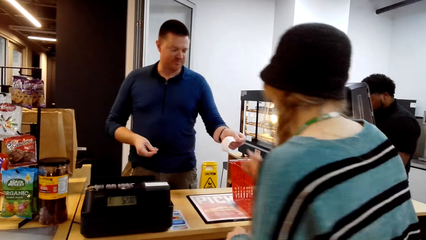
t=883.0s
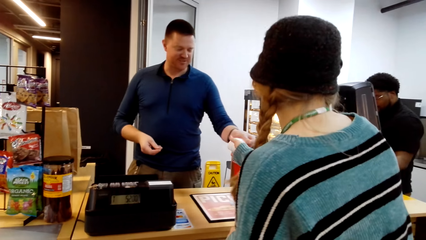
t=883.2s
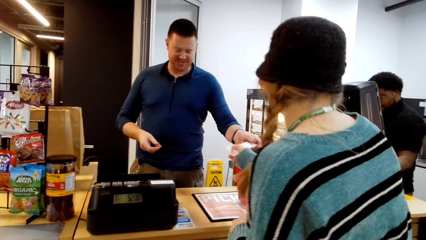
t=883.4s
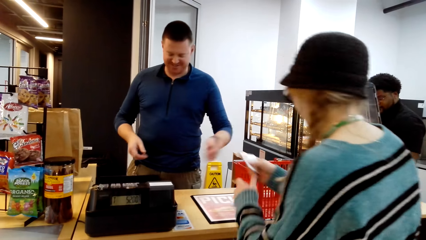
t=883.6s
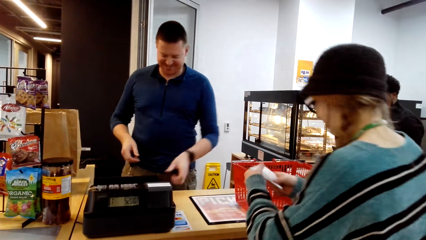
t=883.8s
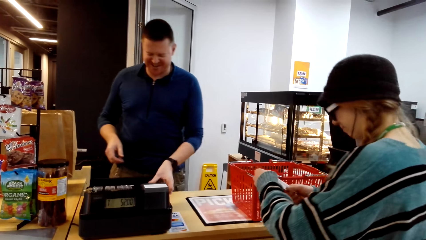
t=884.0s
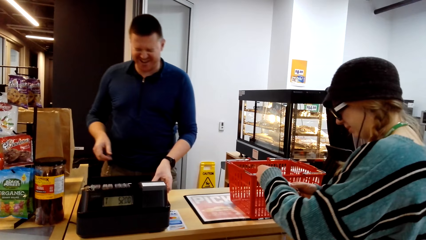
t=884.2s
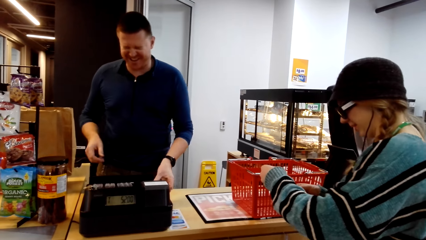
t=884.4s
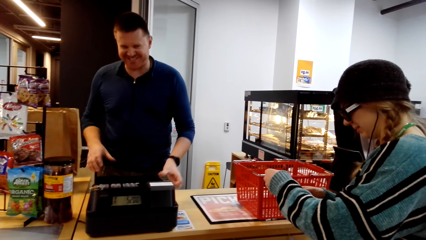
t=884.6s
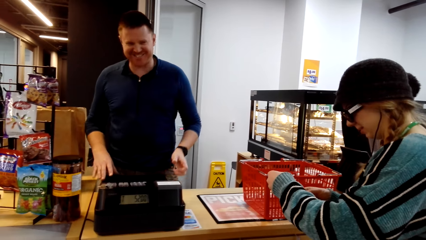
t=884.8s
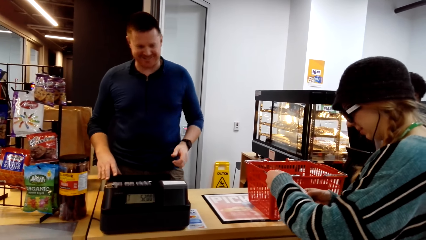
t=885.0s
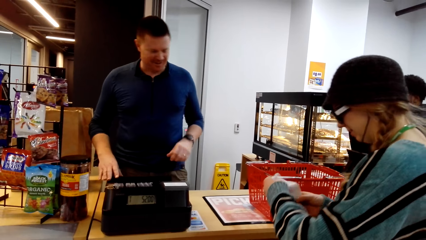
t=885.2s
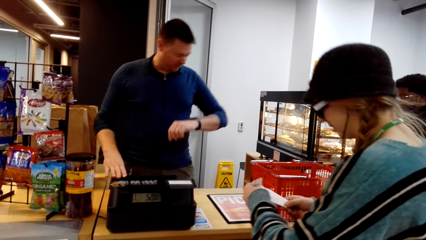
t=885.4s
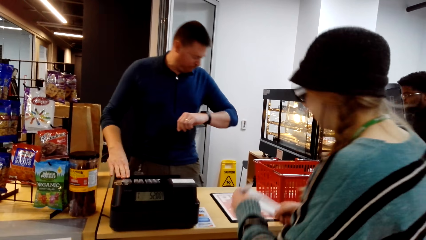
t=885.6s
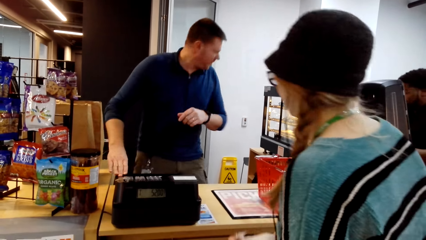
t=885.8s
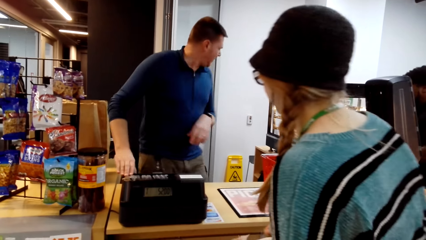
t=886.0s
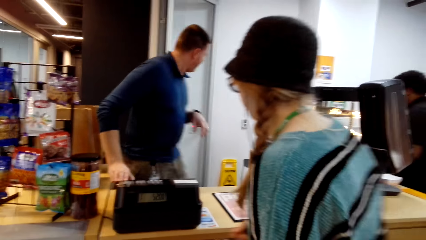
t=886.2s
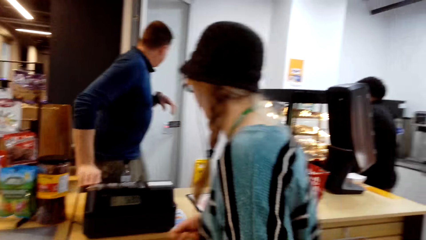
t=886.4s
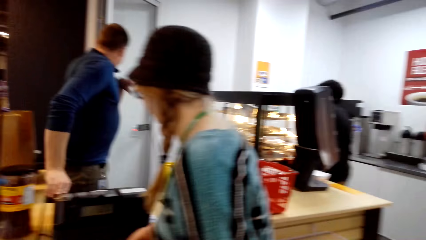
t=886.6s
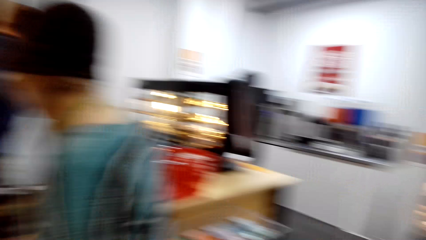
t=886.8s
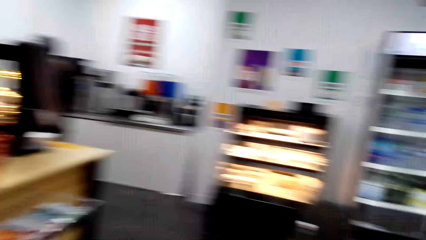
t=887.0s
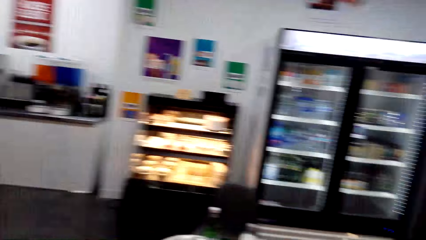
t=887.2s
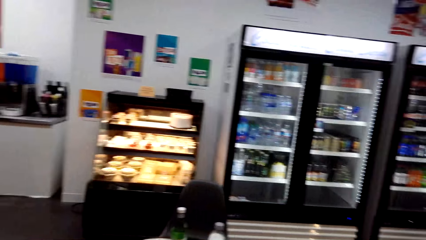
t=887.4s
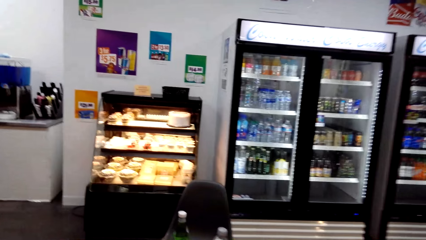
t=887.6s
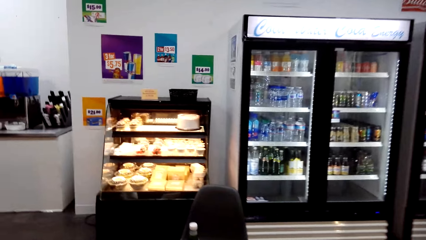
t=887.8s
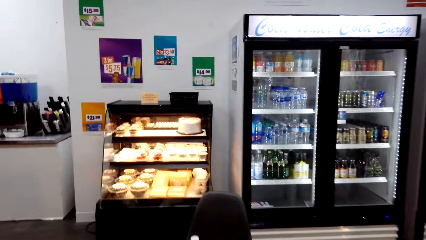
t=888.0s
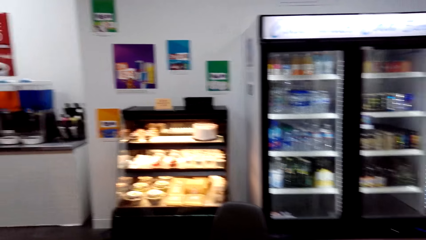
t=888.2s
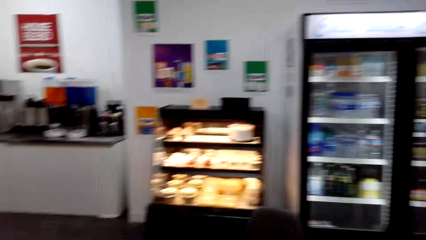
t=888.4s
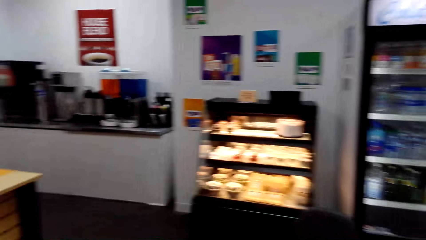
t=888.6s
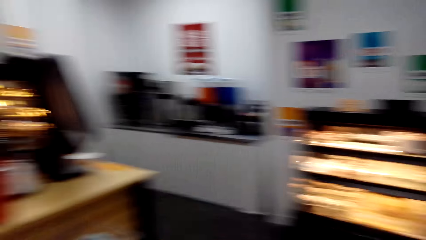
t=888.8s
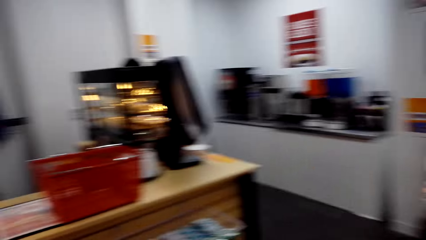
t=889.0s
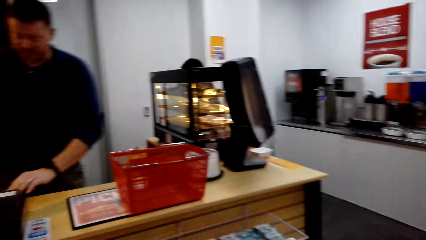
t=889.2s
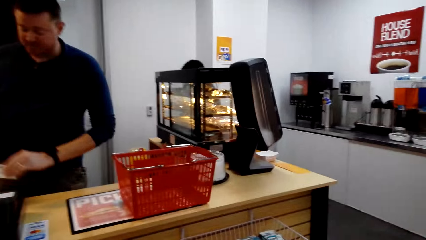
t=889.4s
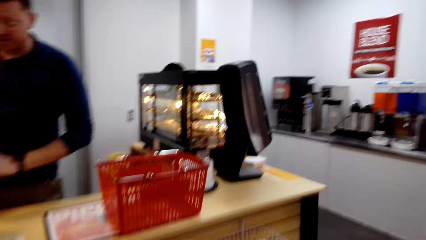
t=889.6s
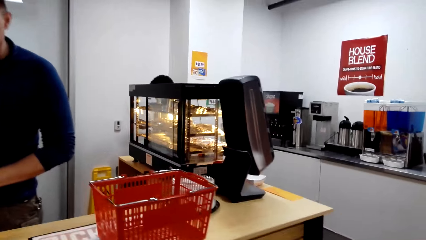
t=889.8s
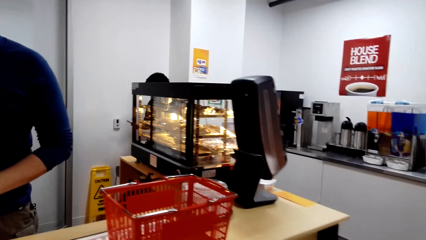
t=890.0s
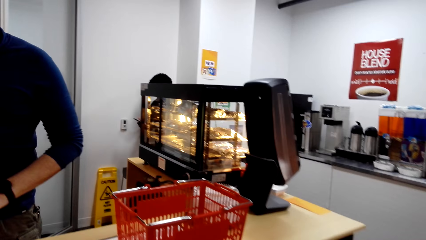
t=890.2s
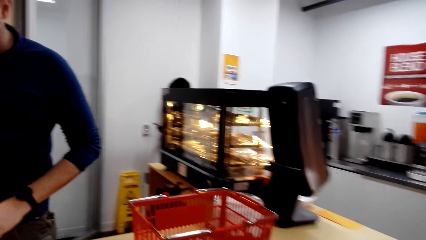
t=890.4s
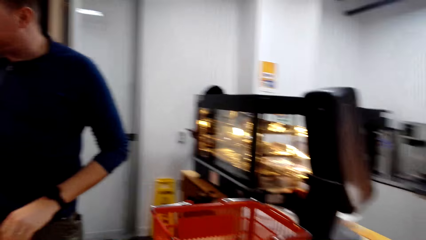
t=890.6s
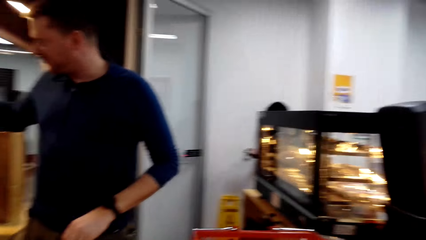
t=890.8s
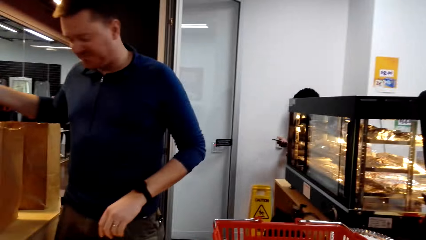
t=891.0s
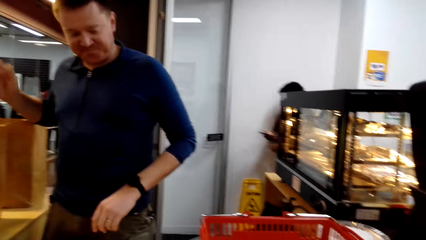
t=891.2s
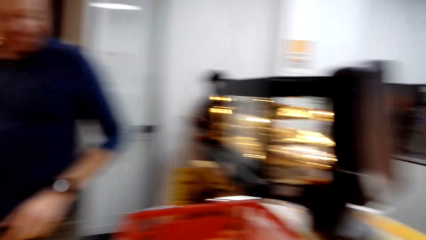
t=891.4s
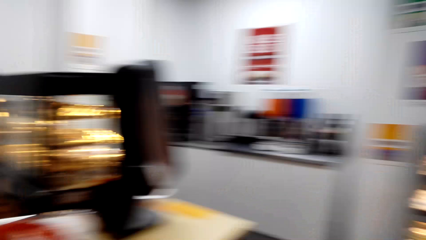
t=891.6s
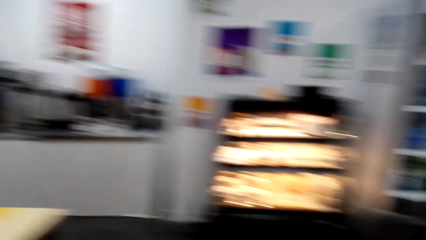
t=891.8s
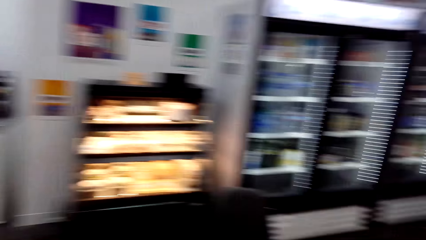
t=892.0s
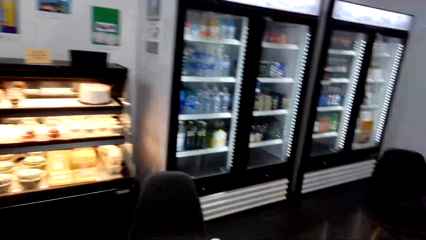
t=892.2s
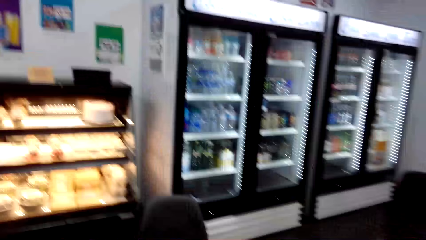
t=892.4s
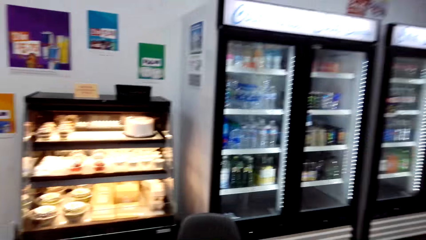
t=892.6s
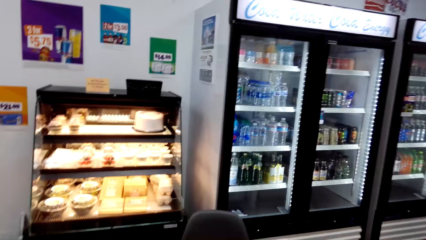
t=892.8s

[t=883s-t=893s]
A man gives a woman the receipt. The woman takes the receipt and looks at the receipt. The camera wearer looks around.

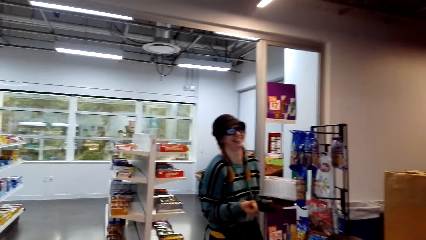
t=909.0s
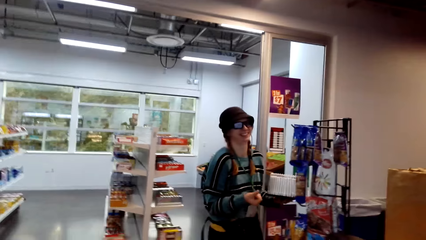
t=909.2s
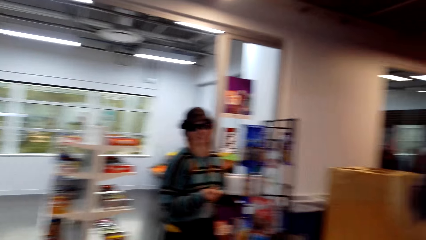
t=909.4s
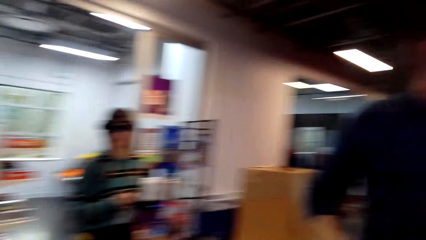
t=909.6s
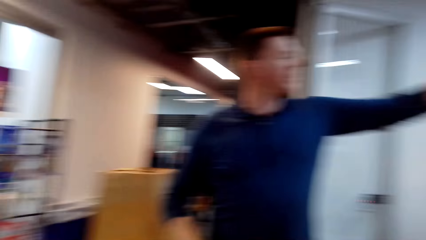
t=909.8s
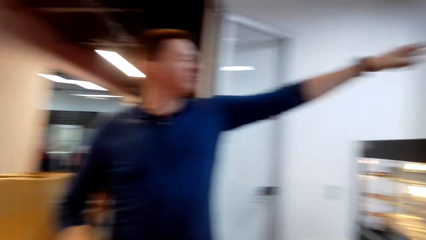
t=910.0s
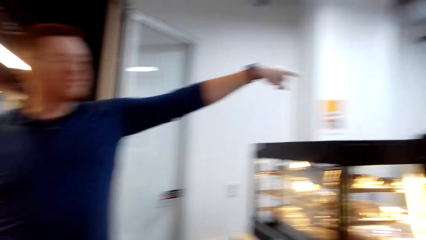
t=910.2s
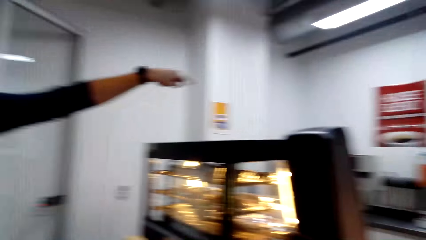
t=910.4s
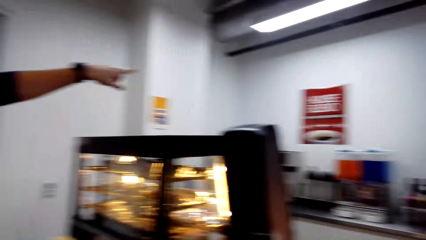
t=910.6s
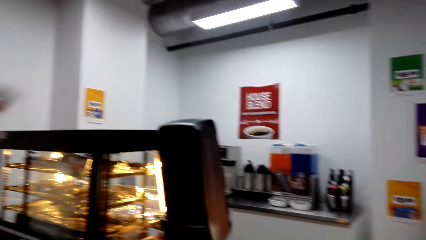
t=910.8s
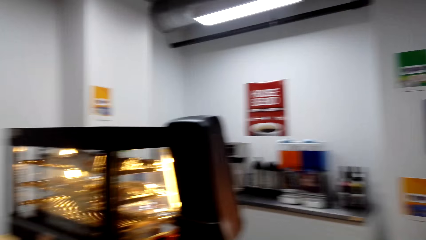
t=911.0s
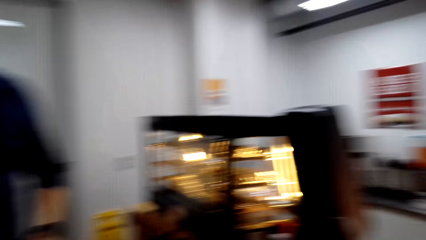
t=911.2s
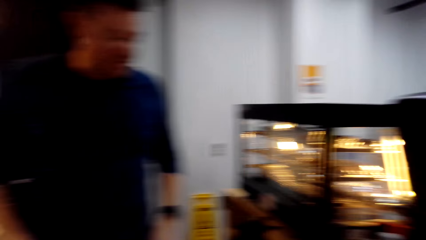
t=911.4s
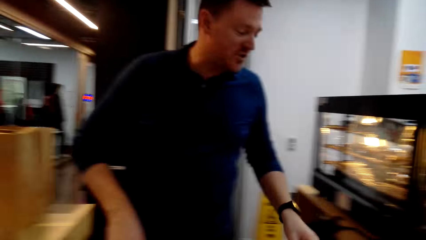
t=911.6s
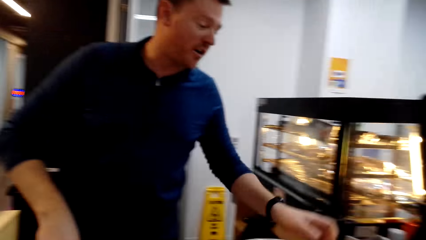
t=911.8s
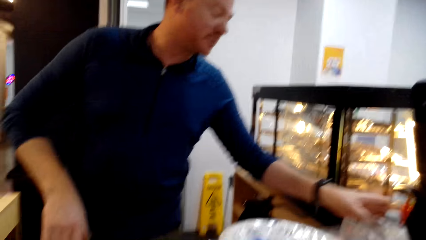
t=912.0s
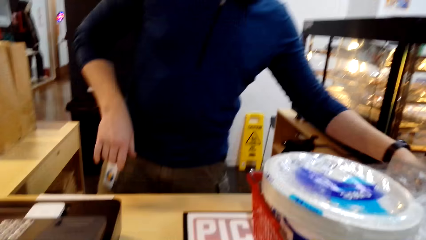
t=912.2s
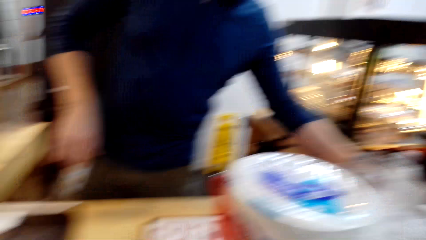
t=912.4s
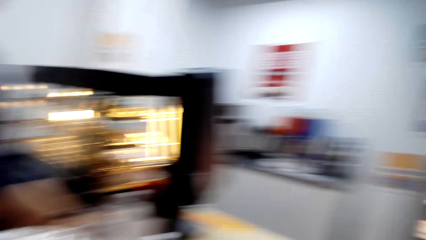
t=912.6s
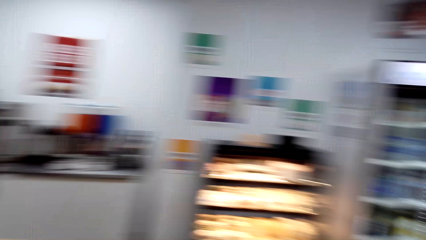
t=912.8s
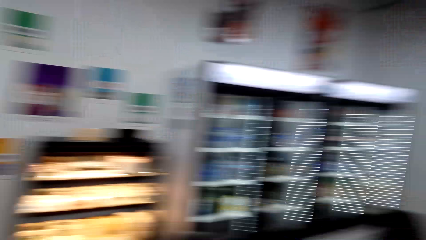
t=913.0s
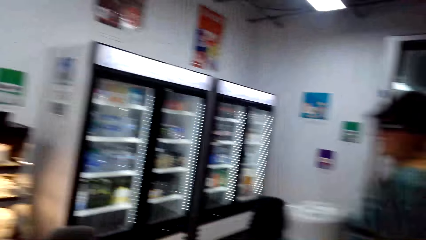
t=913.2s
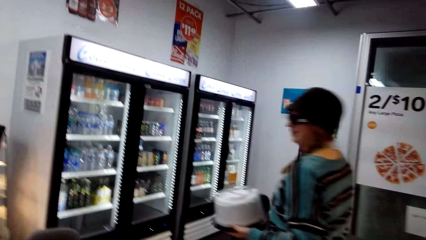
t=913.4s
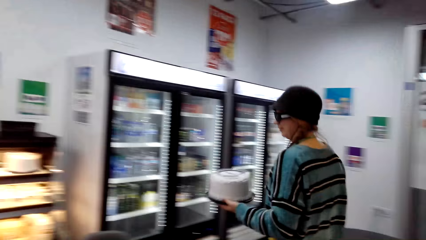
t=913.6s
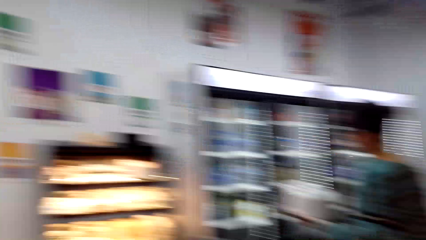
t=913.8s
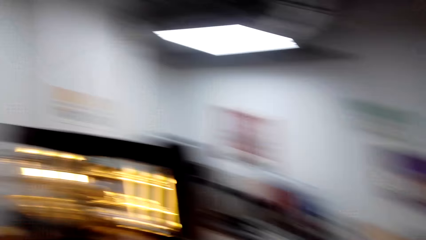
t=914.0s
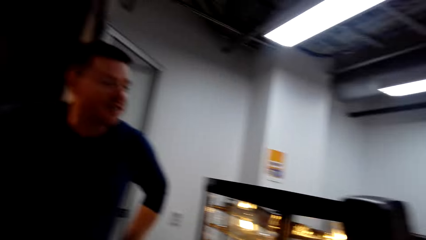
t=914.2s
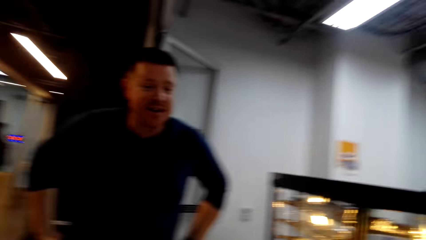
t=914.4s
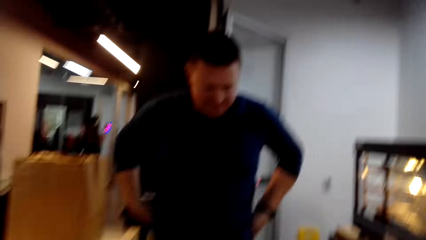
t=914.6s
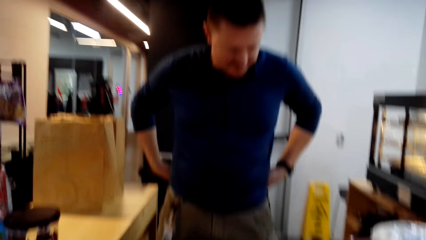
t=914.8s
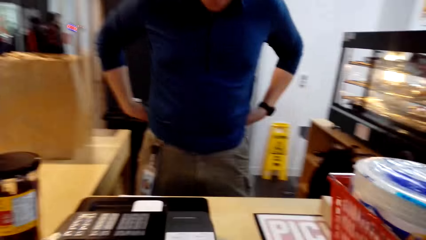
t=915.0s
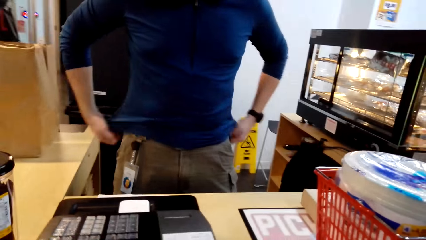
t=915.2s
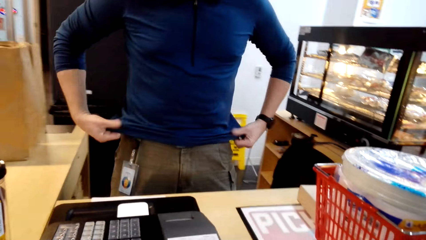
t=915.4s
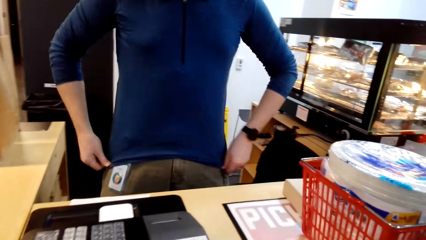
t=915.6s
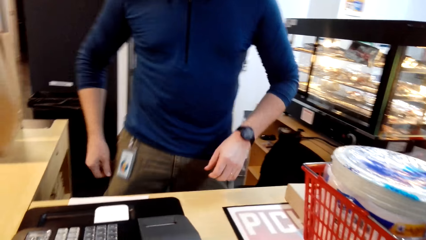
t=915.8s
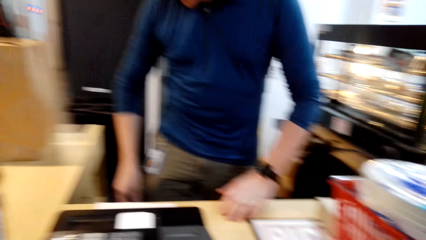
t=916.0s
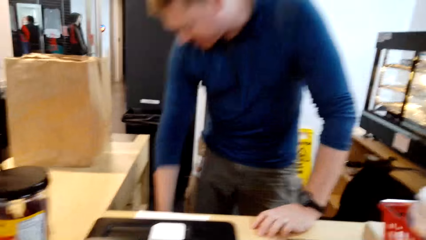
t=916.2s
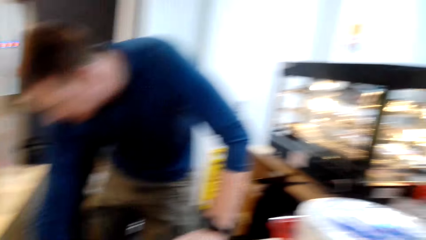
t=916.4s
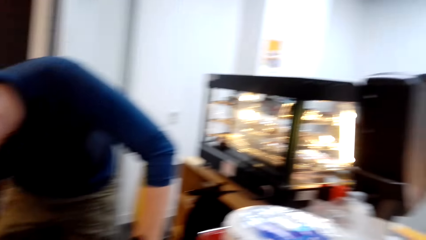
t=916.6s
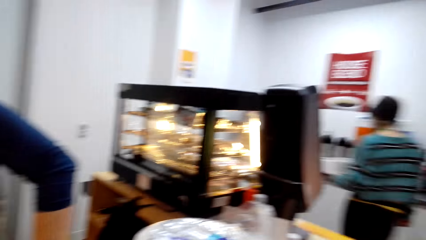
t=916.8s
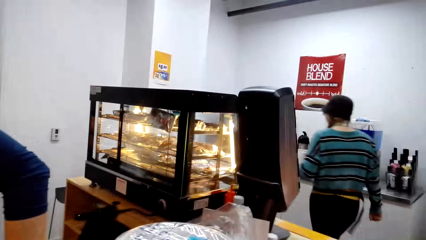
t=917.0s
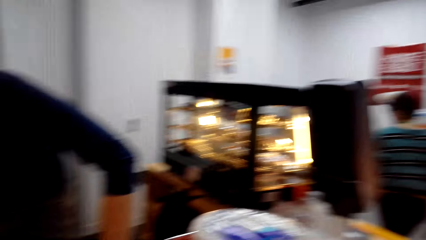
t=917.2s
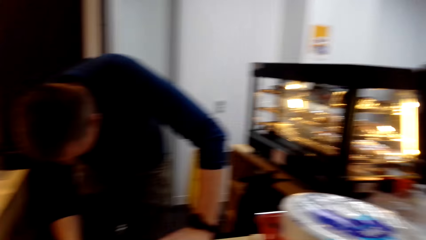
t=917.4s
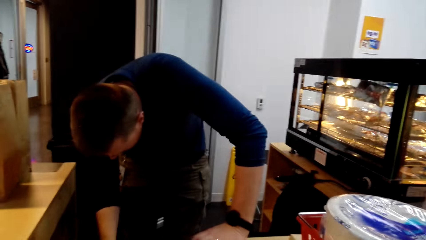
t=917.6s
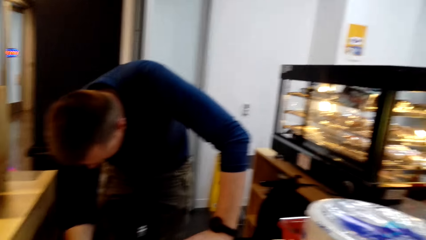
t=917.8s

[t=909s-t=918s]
A man points his finger. The man converses. A woman walks in the room. The camera wearer looks around. The man pulls the t-shirt and looks down.
